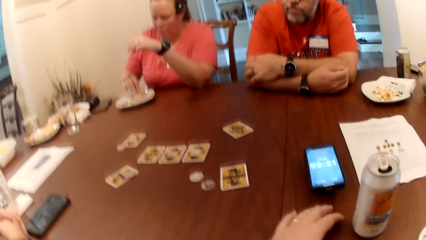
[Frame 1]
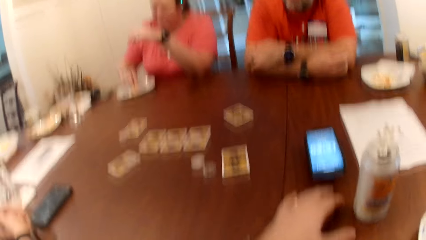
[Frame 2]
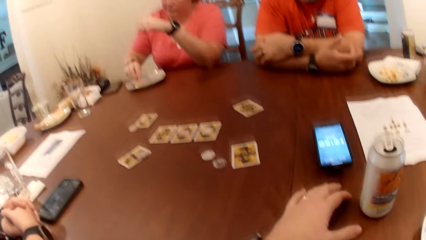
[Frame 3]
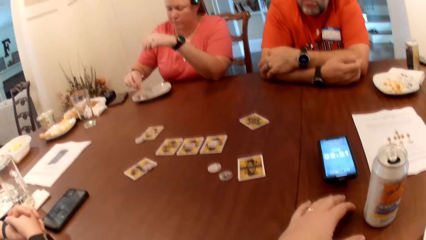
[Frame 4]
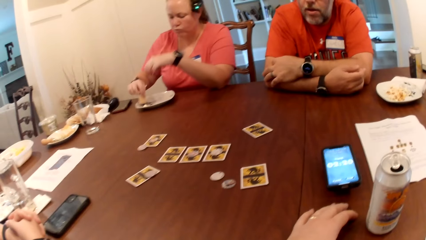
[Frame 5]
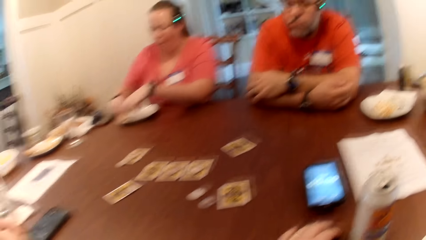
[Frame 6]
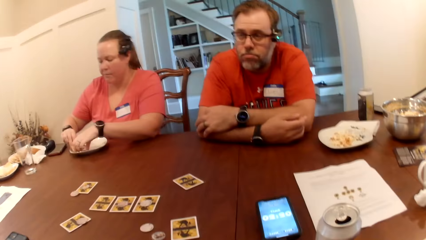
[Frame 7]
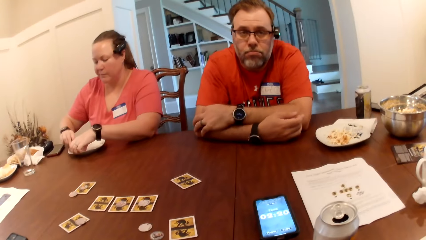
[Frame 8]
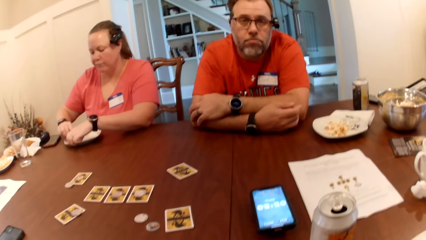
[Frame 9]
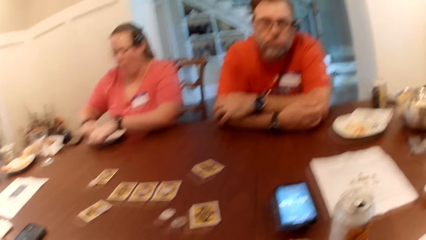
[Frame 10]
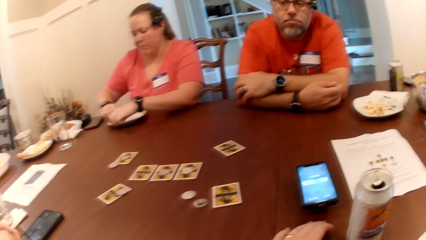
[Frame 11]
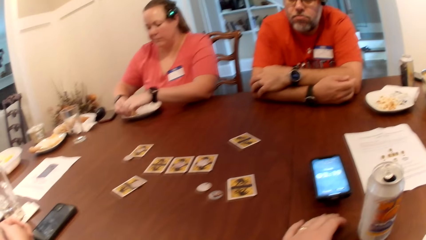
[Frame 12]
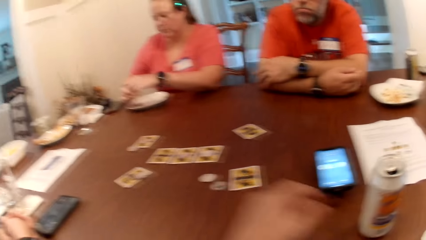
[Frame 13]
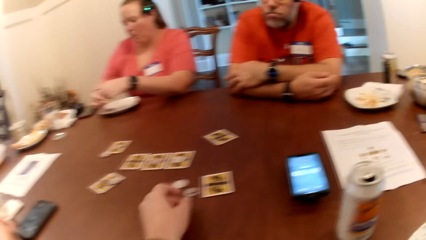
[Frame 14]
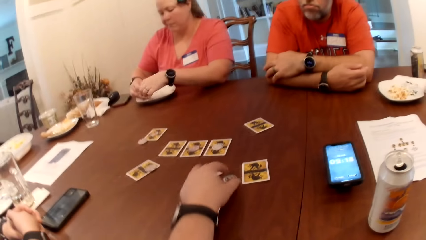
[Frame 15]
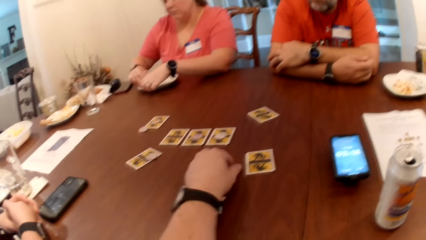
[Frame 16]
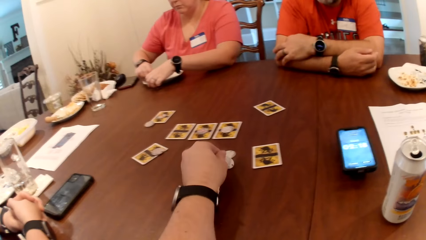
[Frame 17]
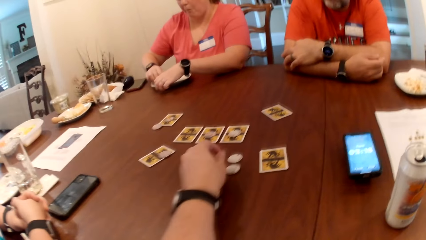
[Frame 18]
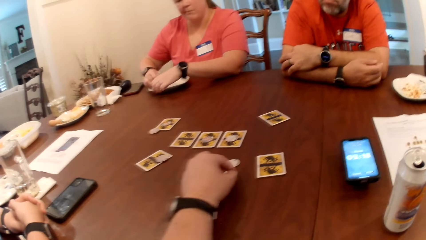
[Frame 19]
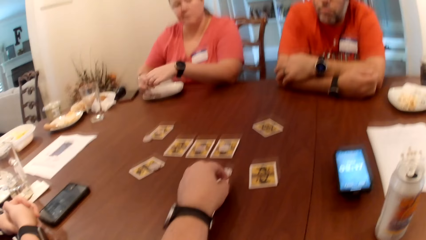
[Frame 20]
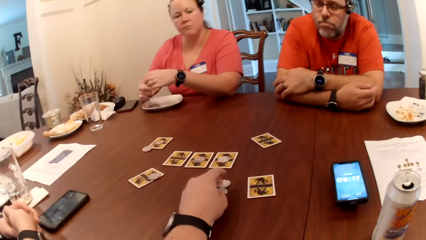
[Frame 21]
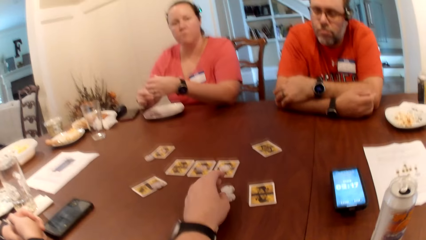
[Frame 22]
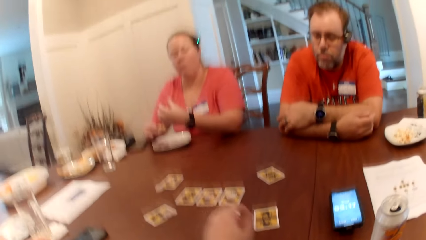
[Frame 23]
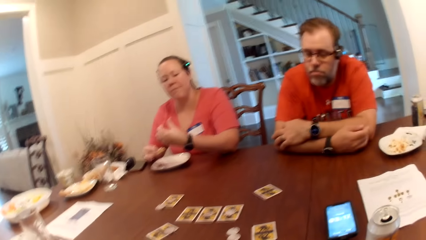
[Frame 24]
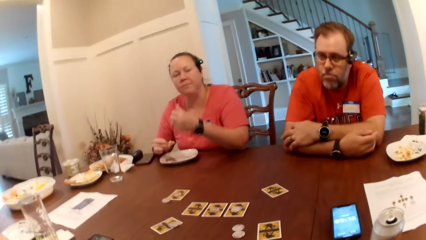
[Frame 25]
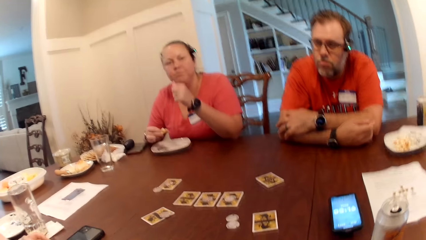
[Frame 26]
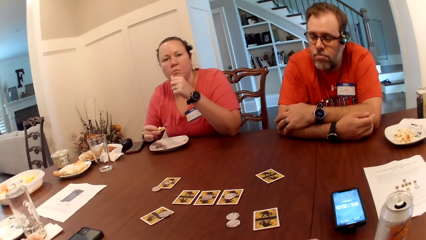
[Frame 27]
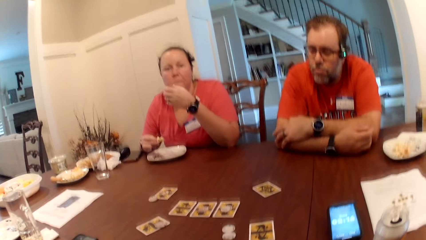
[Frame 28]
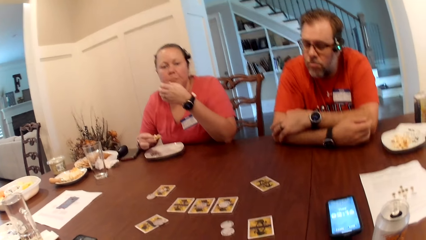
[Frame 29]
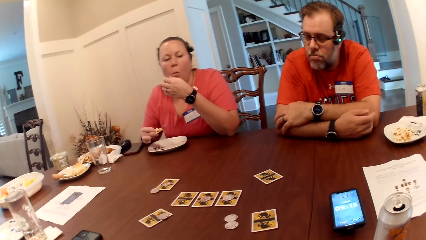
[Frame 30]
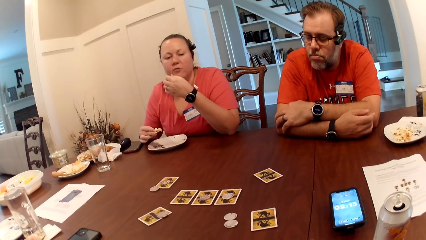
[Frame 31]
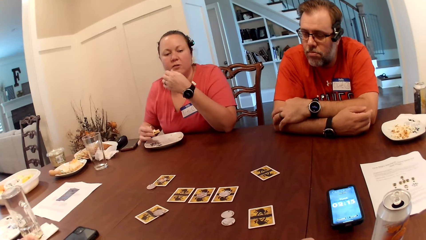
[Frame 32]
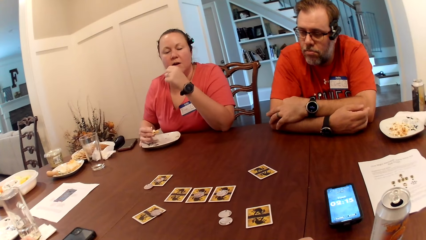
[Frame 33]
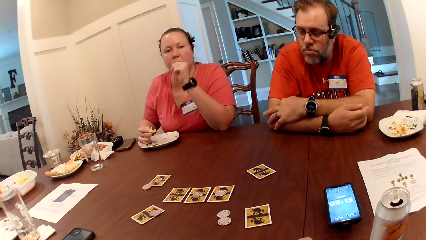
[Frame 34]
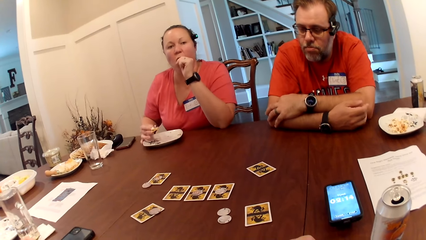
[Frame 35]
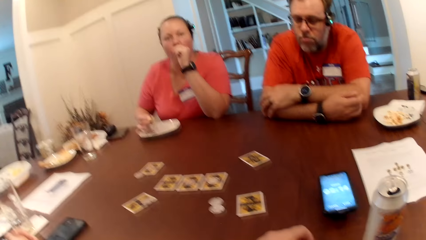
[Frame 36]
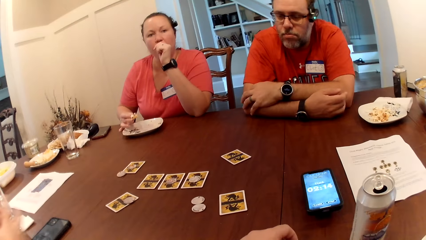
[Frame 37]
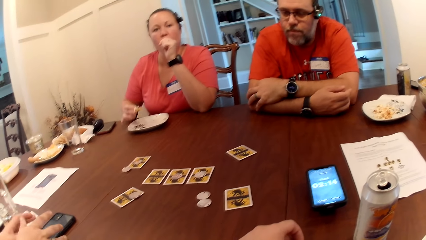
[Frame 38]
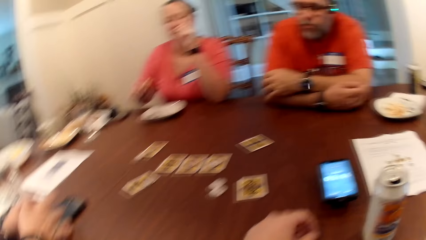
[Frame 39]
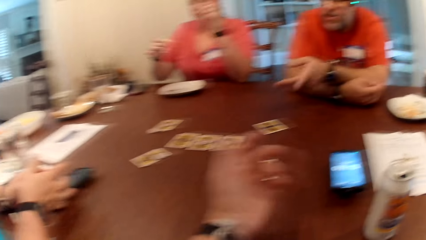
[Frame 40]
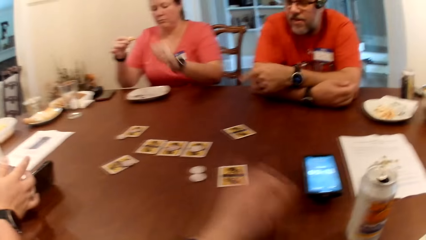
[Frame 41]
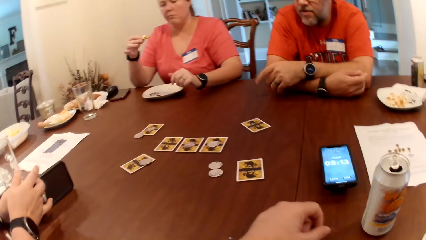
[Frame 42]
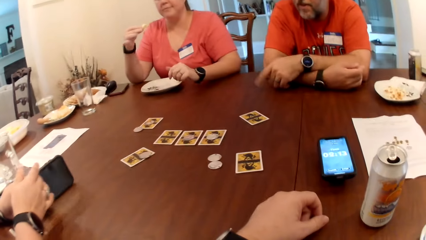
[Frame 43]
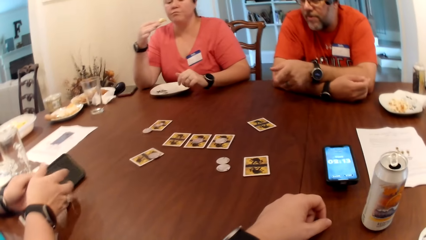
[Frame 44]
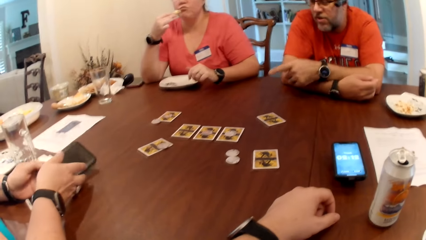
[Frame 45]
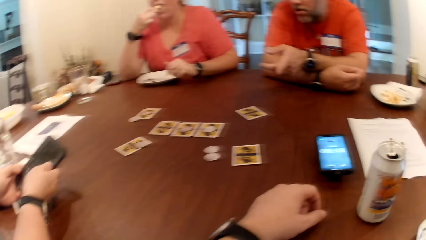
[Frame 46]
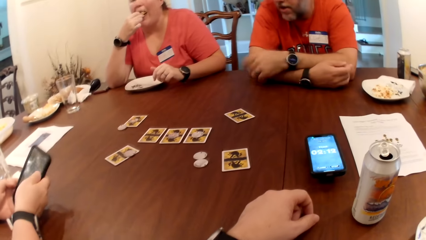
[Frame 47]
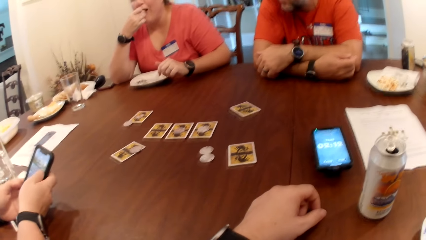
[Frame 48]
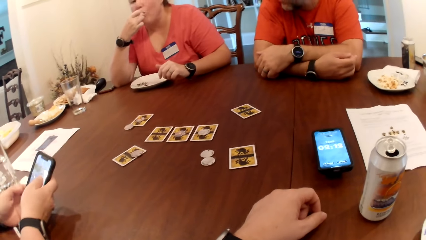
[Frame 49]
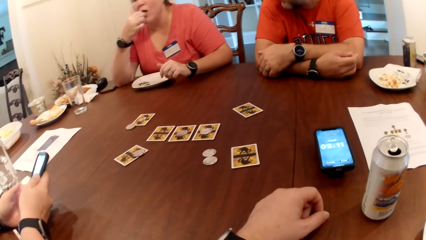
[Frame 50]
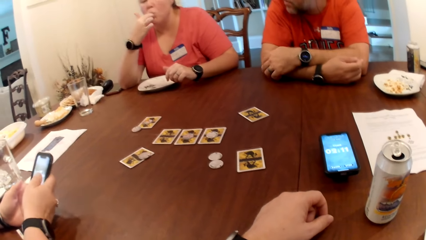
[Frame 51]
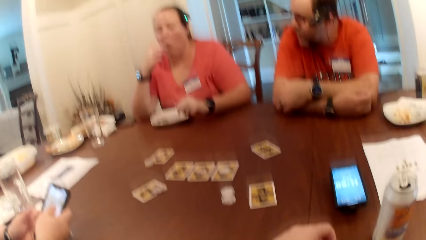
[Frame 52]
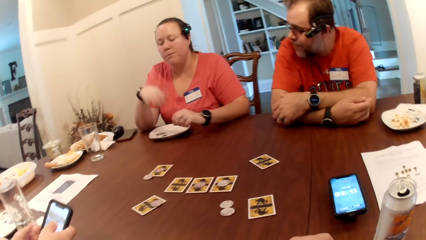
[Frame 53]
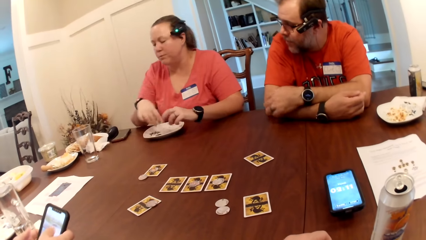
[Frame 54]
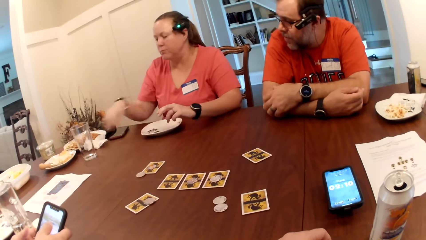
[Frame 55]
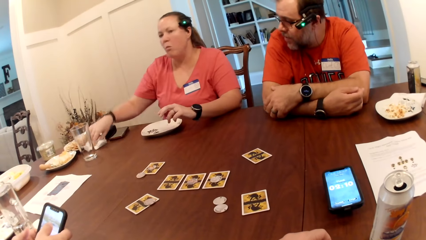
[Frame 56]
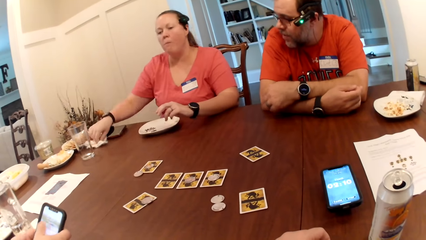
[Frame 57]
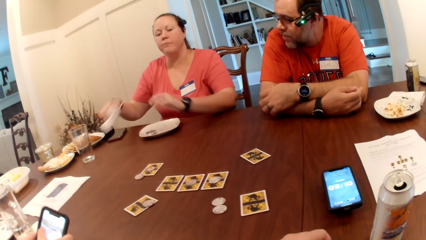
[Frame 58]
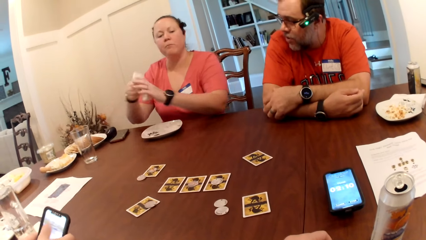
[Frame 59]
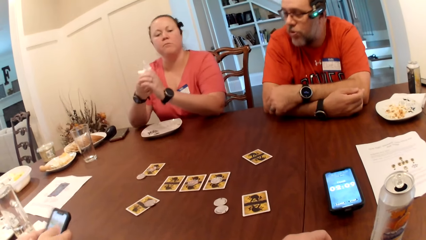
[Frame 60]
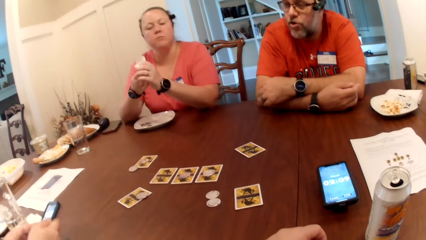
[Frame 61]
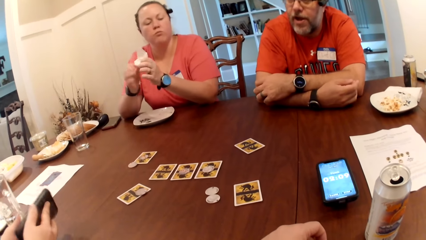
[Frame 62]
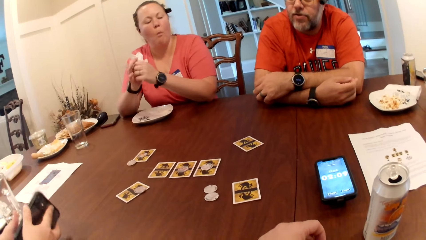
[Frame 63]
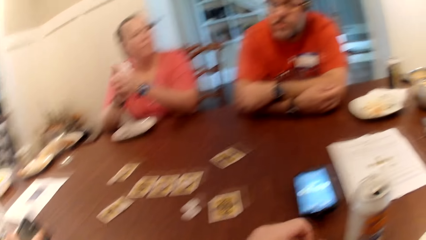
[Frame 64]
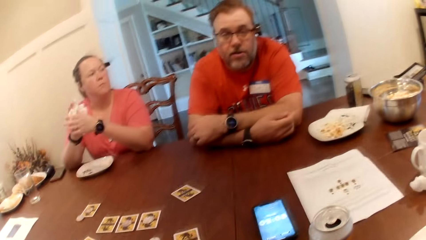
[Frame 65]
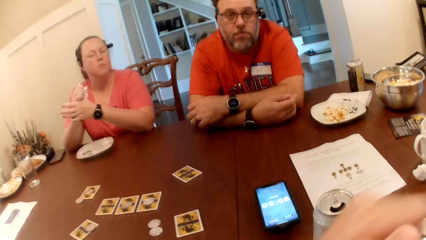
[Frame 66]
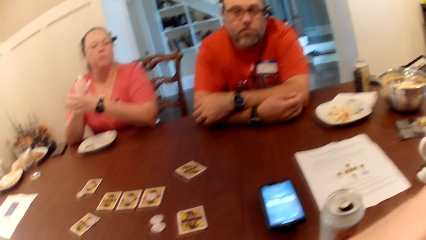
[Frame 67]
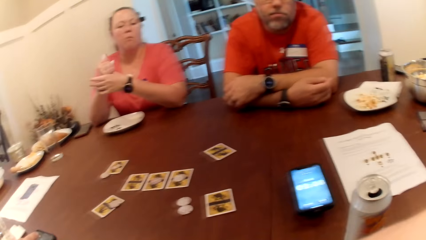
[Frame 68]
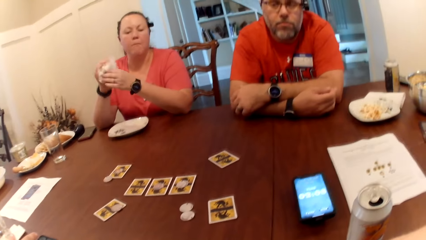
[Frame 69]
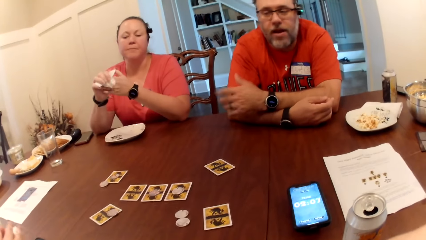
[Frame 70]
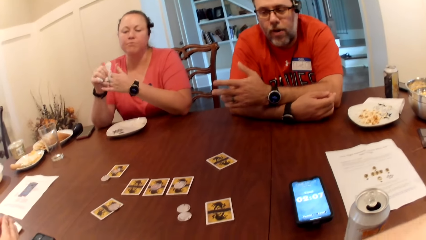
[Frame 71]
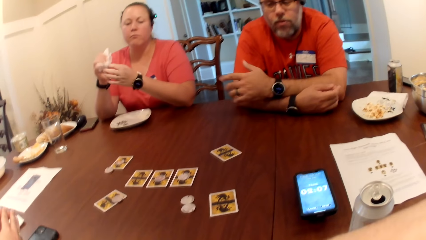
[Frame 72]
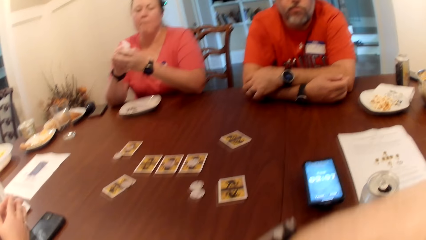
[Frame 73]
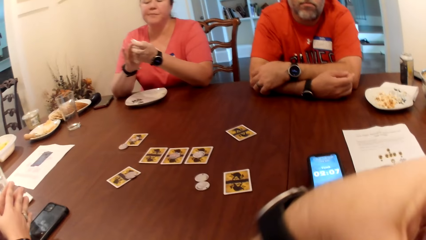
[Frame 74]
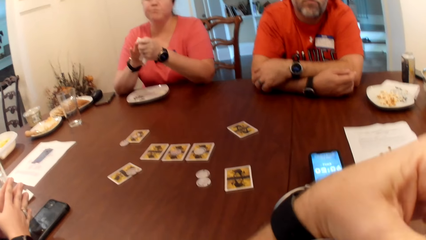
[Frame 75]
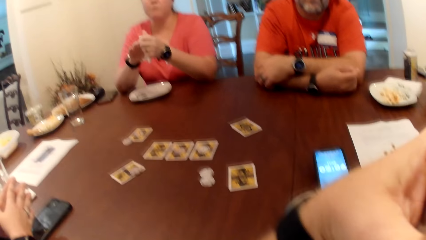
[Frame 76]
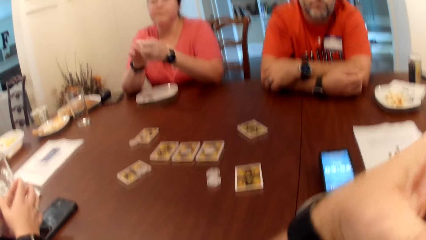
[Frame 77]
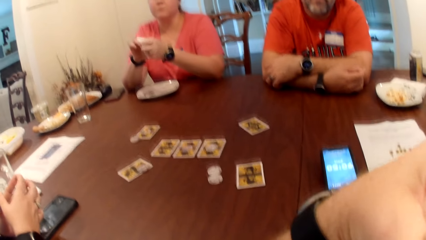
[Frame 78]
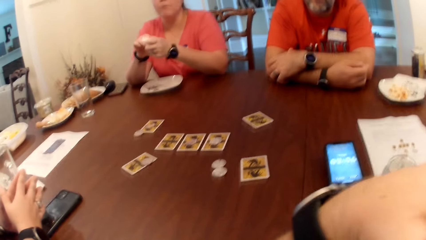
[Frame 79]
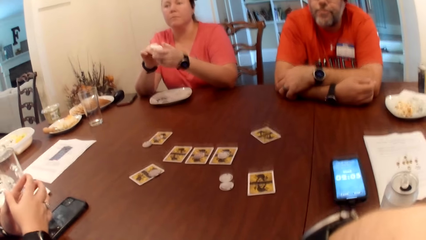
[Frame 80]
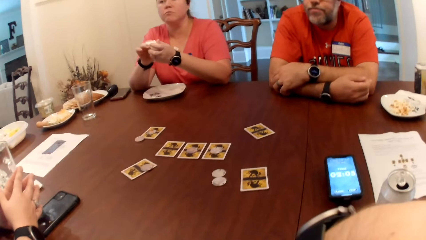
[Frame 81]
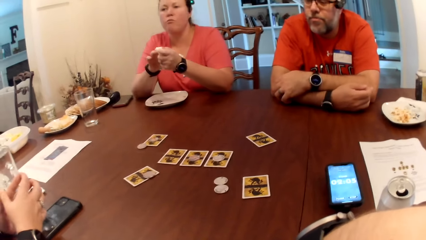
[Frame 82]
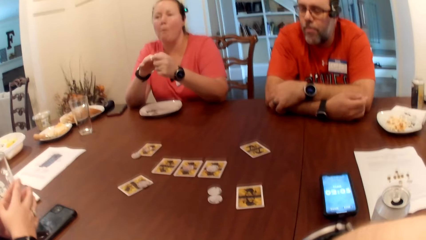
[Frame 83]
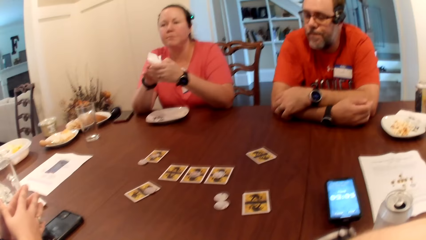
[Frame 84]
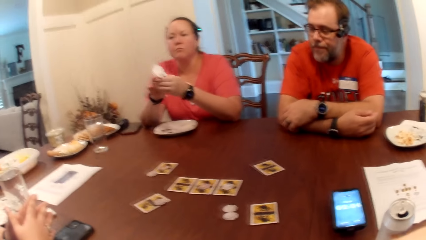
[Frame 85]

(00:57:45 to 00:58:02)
The camera wearer flips the coin on the table with his left hand. He touches the coin. A woman licks her left hand and converses with the camera wearer. Another woman operates the mobile phone with both hands. The first woman eats the chips with her left hand. The other woman holds the phone. The first woman picks the tissue from the table with her right hand and wipes both hands with the tissue. The camera wearer converses with a man.
